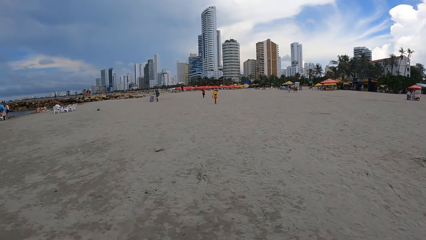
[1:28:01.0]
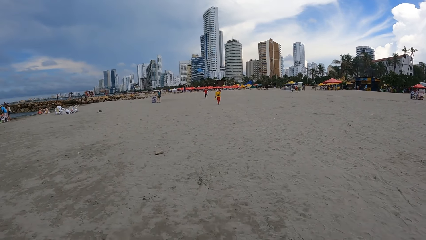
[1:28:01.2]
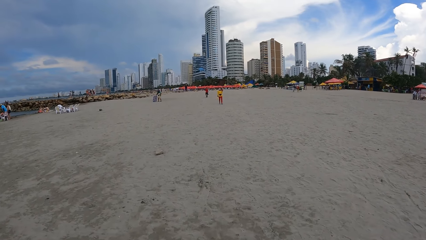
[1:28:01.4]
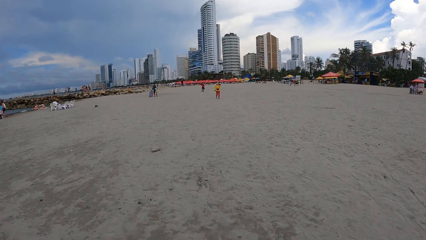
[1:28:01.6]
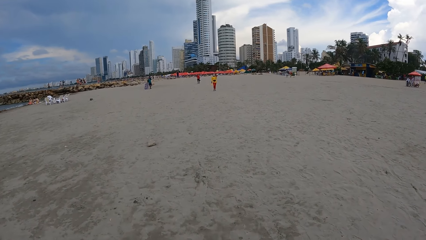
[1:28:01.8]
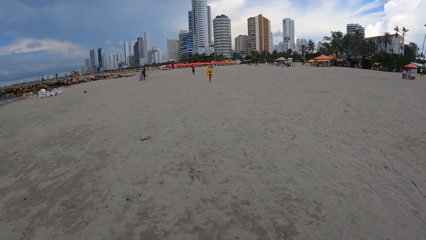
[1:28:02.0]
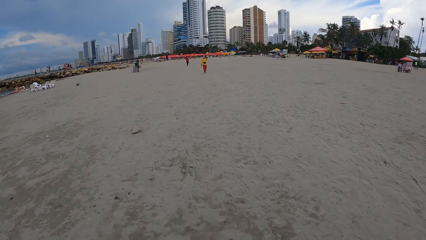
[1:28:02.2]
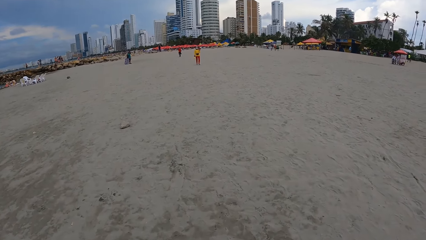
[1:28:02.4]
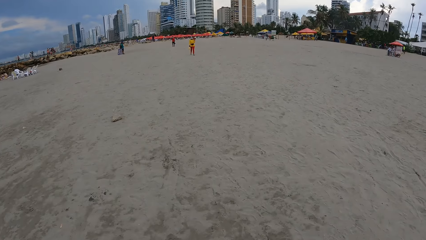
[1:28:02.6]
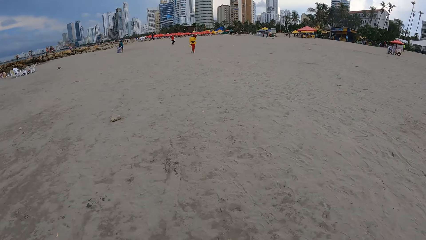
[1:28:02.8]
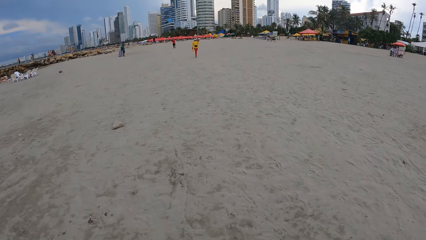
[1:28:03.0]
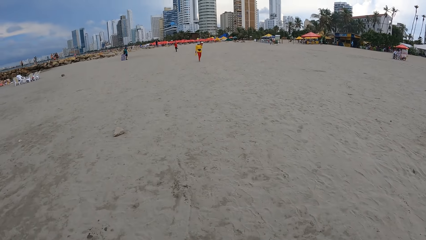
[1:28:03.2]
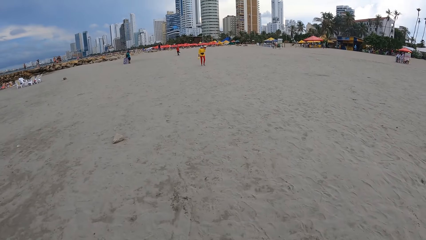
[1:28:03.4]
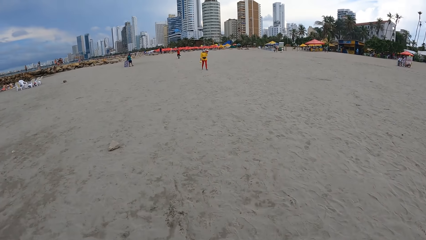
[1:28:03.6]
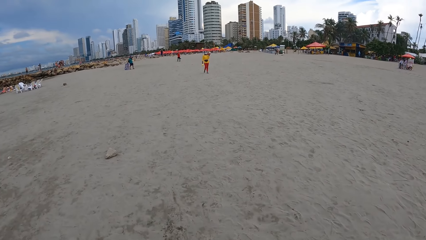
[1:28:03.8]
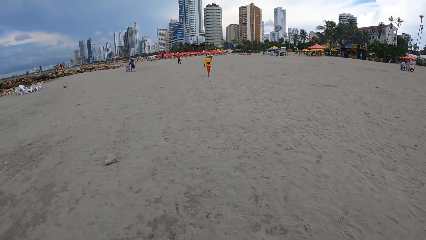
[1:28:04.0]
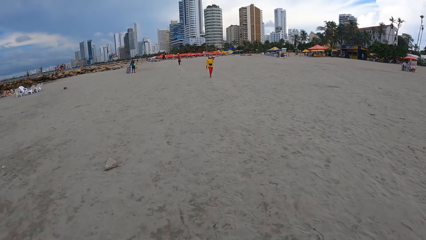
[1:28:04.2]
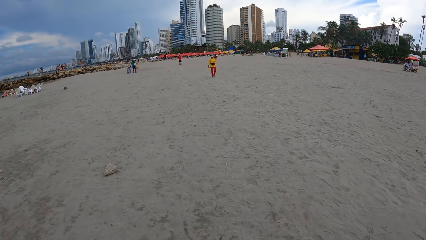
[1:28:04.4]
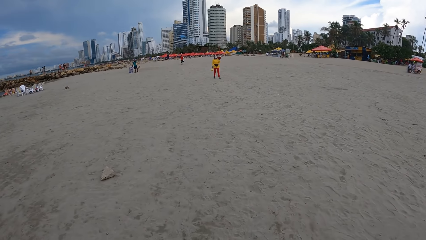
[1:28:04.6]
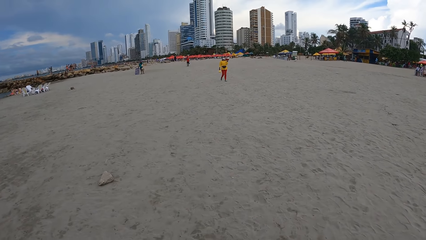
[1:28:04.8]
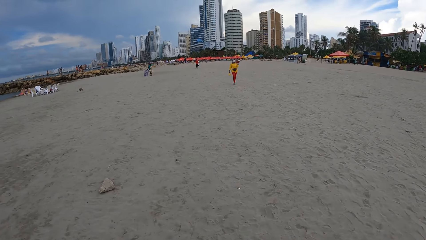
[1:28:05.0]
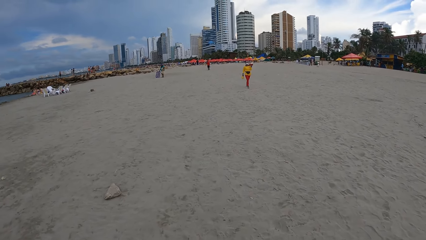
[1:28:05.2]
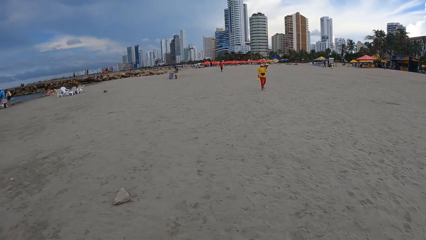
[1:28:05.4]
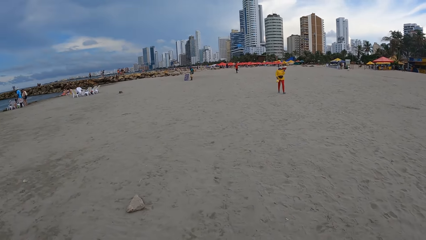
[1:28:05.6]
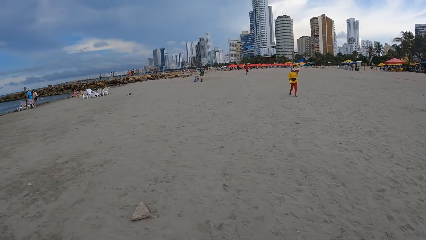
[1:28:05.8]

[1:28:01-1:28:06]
The camera wearer walks around the beach.

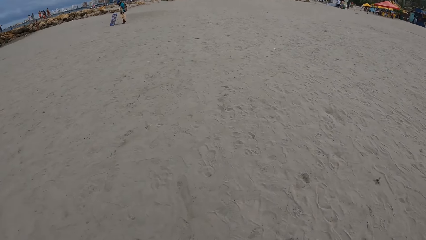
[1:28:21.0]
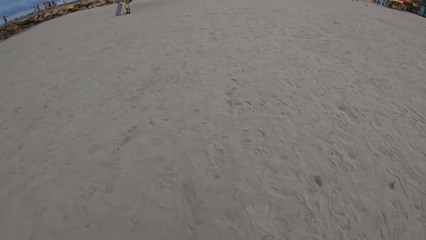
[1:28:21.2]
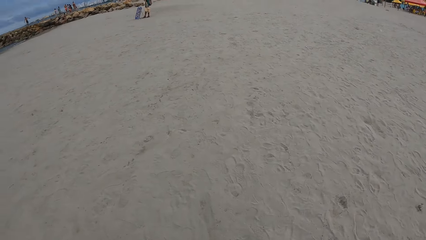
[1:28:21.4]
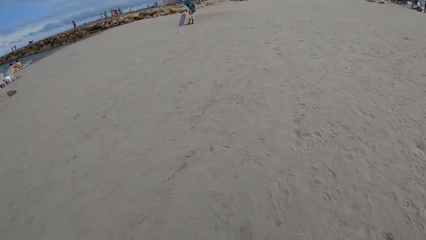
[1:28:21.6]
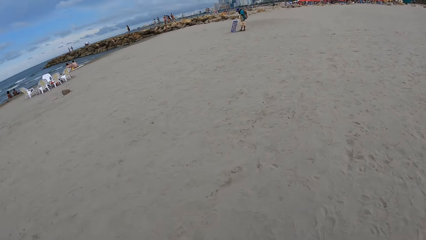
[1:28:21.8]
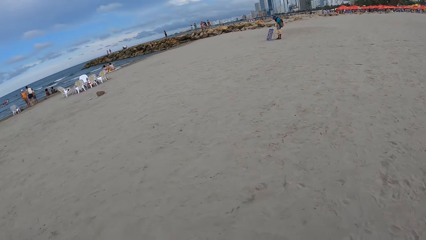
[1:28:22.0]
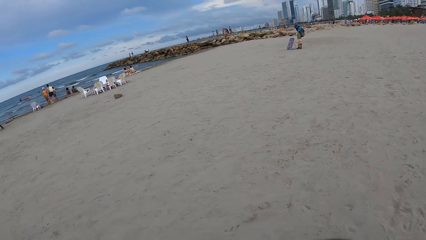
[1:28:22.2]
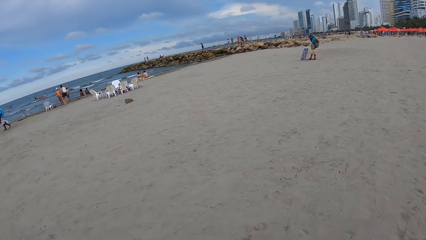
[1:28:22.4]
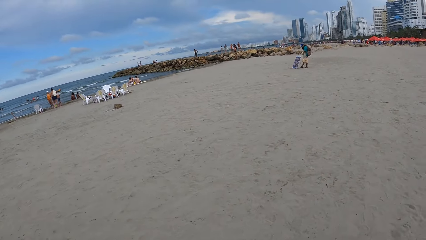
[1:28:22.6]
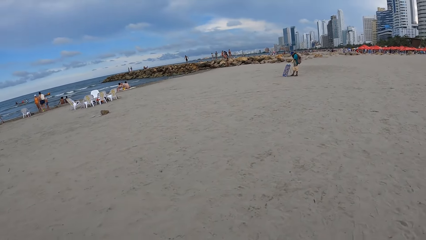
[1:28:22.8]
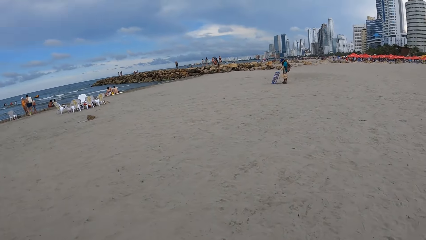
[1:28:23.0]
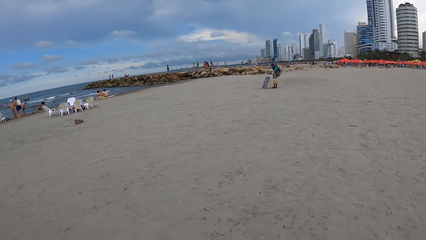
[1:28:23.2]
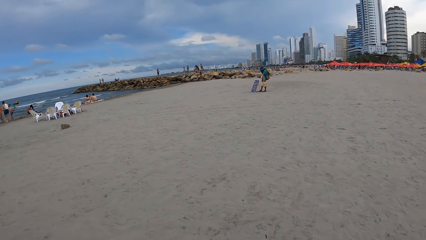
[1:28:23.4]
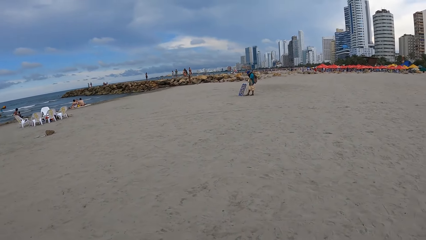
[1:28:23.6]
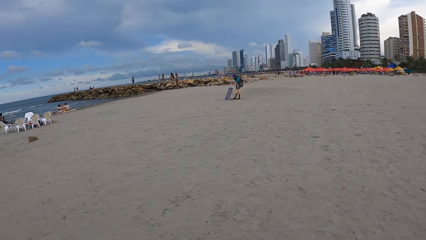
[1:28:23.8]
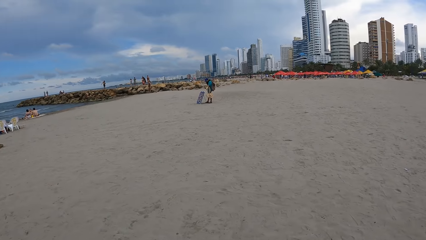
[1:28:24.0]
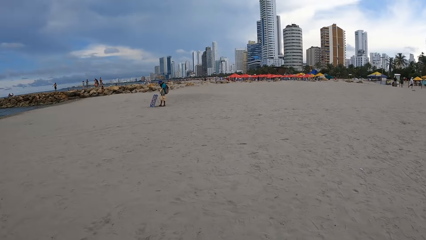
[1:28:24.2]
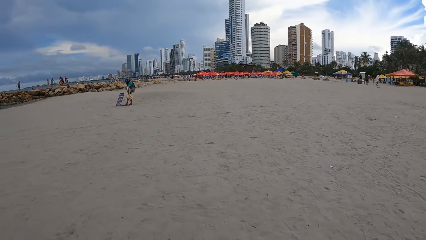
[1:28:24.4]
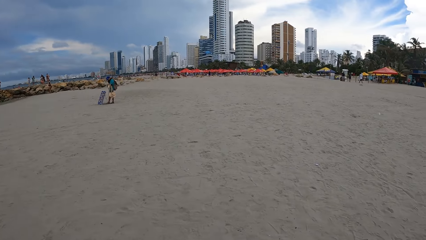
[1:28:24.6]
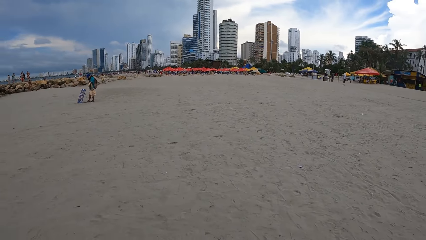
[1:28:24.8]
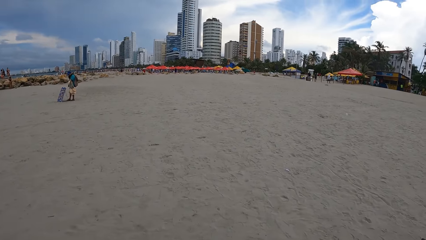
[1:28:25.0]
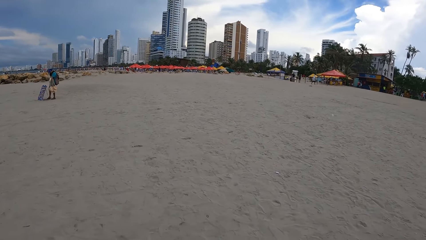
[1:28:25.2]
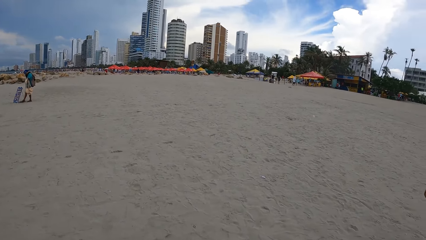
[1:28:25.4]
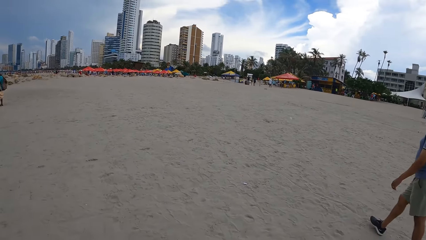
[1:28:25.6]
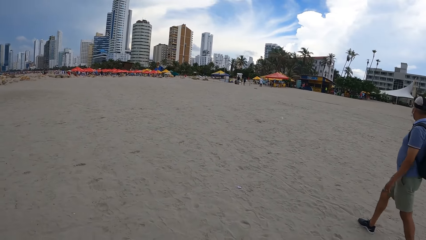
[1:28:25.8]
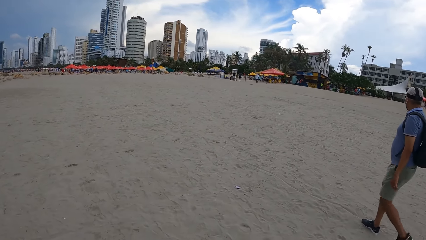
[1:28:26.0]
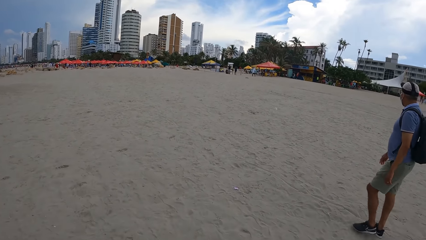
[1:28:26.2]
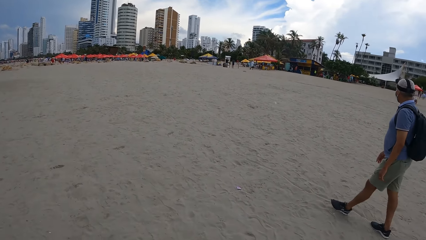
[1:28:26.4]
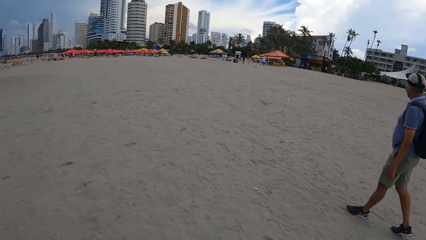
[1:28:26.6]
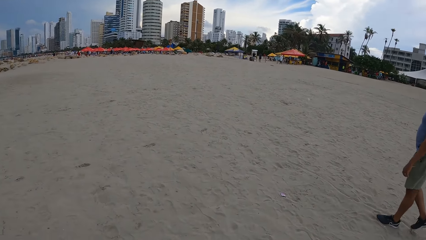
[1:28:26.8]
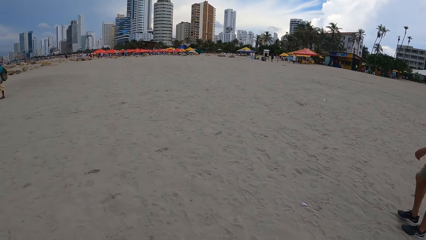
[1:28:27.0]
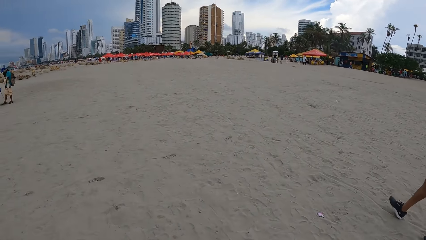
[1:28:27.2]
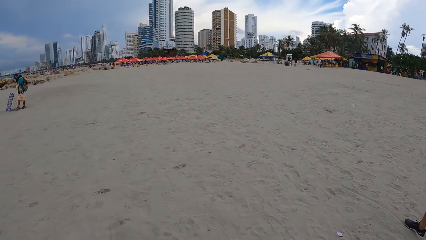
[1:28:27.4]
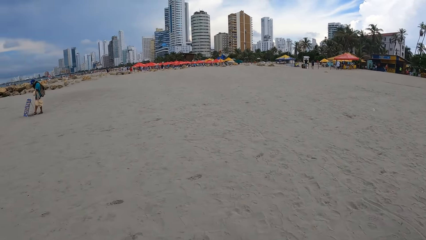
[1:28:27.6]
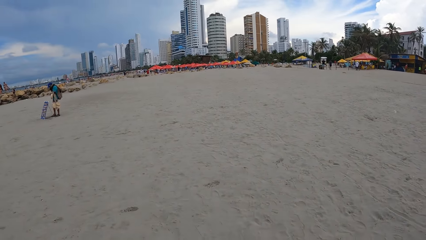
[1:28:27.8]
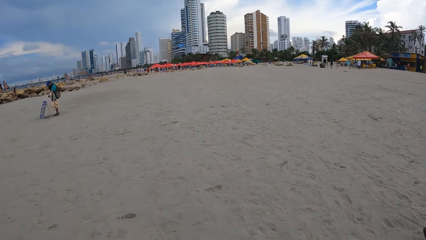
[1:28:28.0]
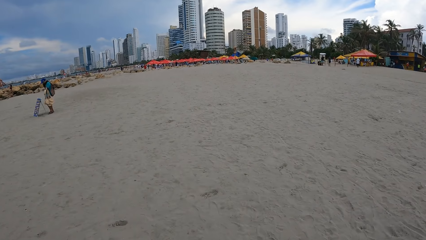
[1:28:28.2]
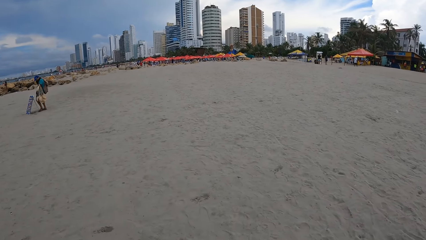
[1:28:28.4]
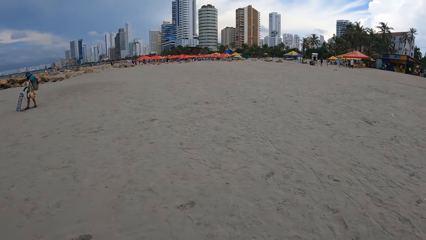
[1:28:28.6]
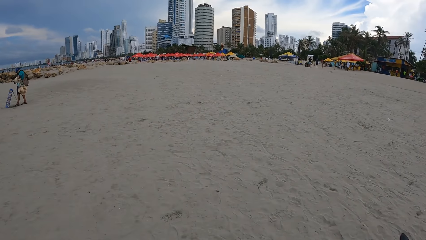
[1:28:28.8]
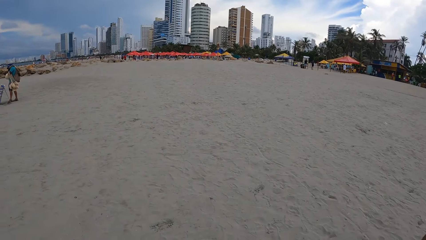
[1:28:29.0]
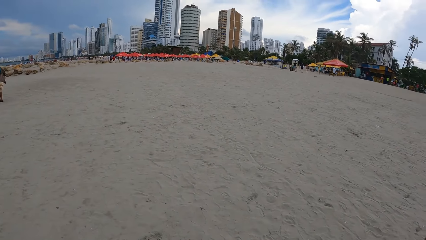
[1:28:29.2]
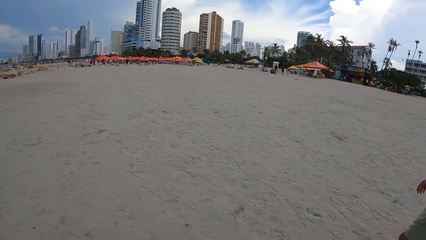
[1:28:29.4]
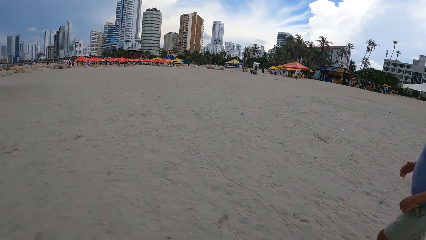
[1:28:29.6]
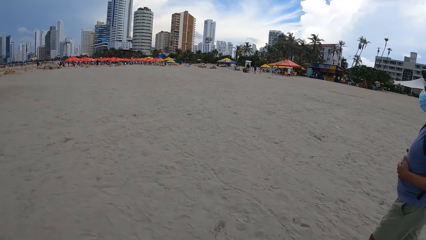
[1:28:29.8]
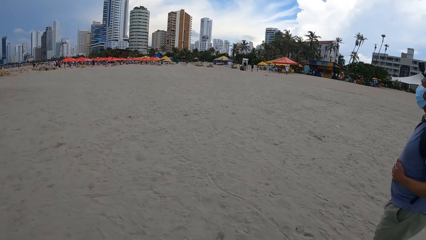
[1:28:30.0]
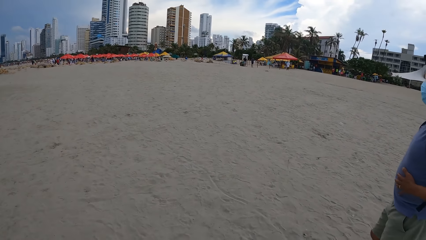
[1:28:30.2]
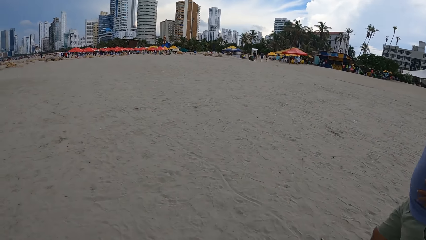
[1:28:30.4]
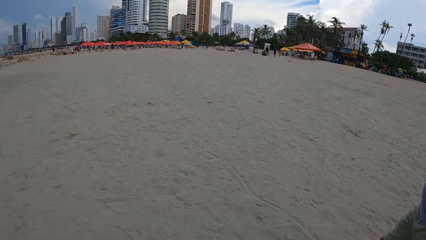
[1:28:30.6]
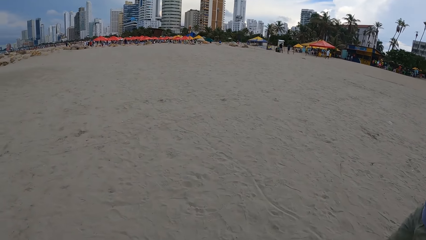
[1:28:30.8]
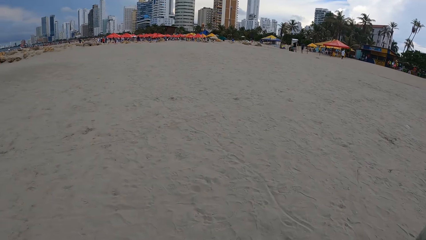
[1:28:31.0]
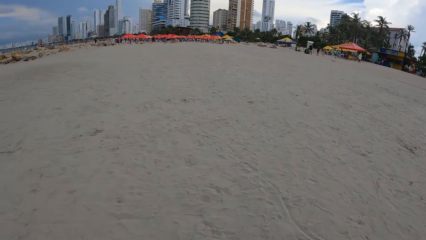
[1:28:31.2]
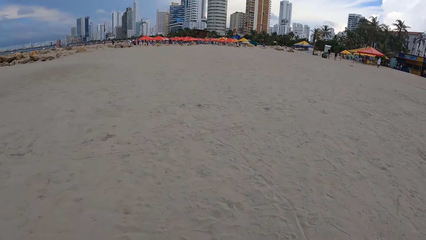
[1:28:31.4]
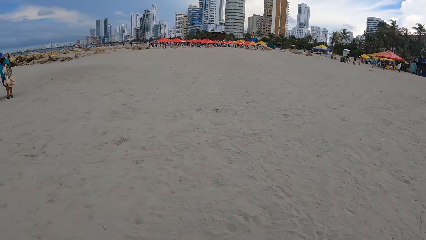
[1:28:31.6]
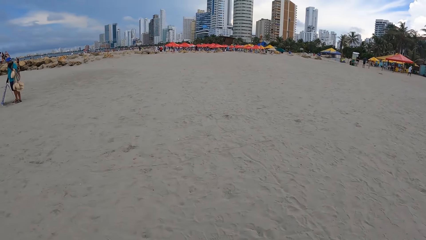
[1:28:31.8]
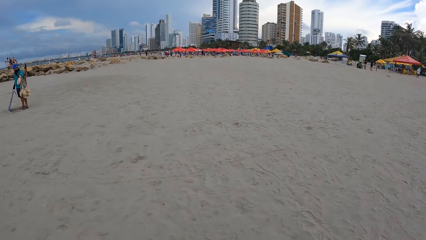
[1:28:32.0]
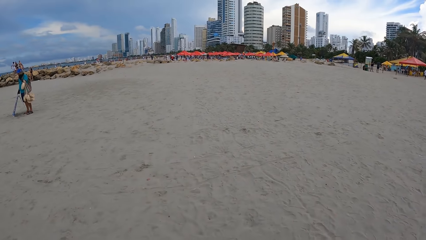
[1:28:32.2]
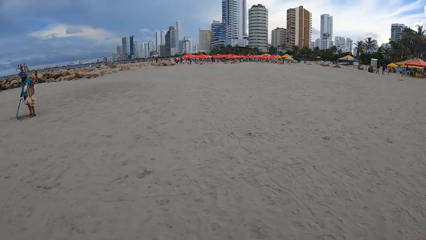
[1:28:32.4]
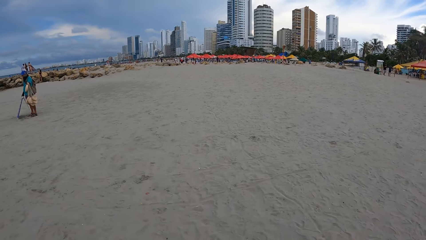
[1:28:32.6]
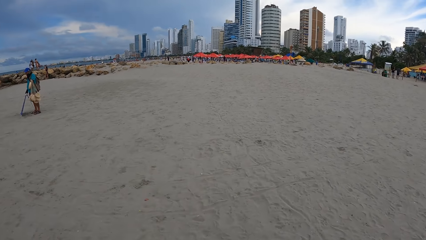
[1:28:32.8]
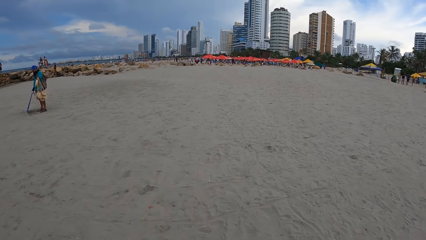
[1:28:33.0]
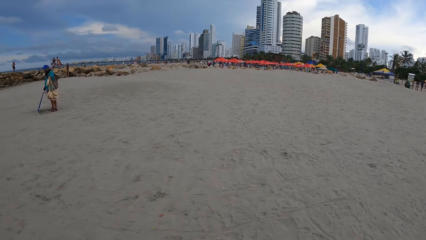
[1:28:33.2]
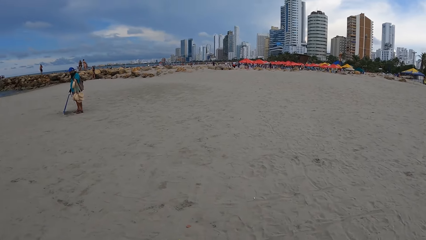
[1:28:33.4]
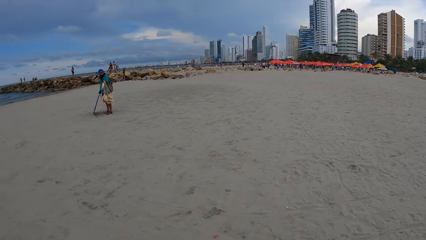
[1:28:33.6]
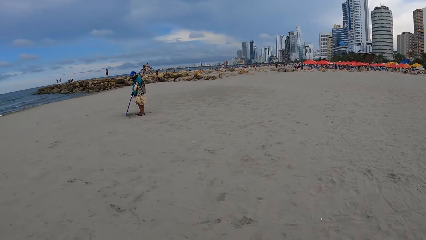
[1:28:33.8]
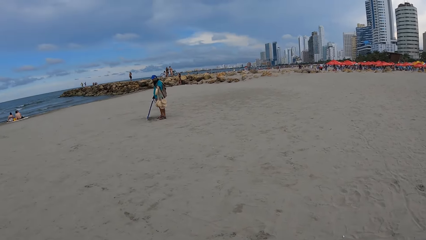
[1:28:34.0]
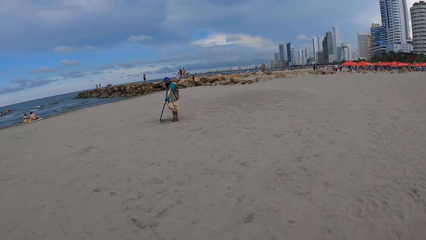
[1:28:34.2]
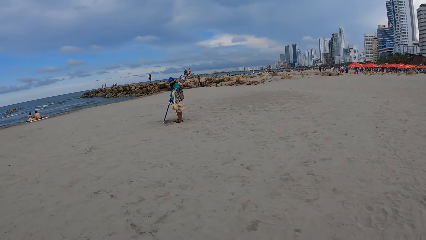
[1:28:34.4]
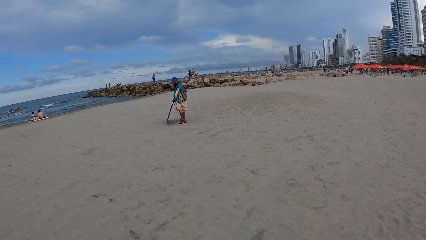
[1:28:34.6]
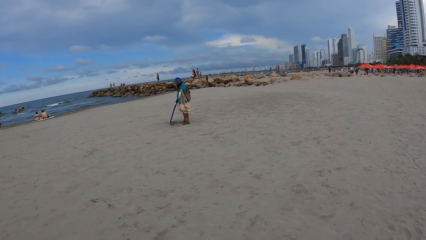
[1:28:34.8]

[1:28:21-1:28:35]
The camera wearer looks around. A man walks around the beach. The man cleans his hands. The camera wearer walks around the beach.
